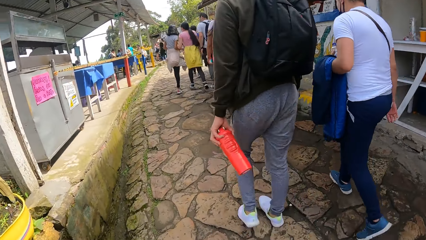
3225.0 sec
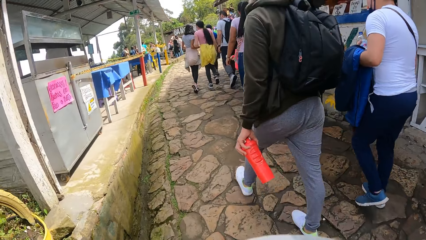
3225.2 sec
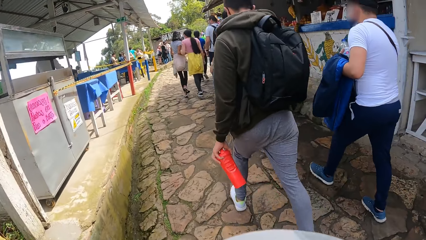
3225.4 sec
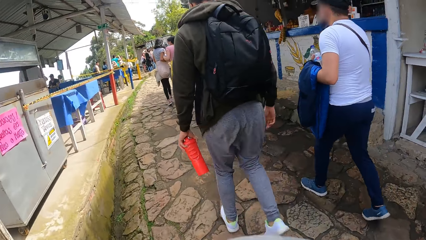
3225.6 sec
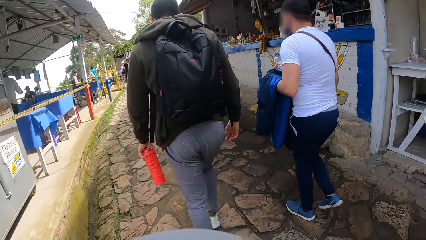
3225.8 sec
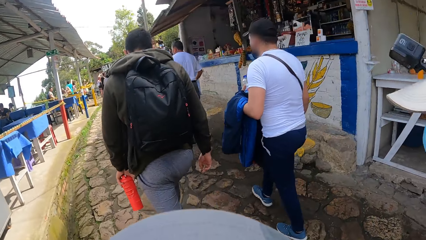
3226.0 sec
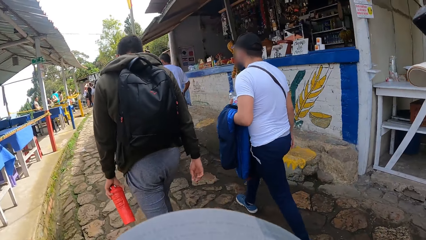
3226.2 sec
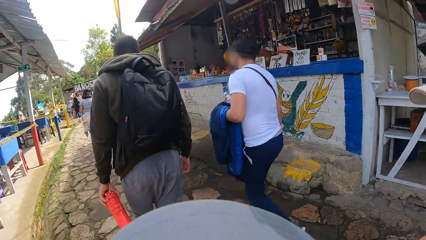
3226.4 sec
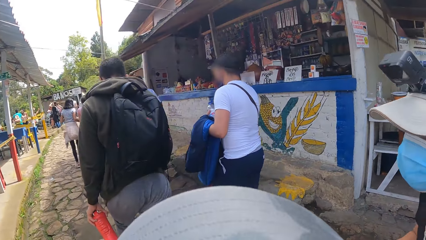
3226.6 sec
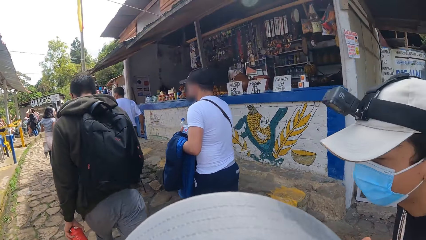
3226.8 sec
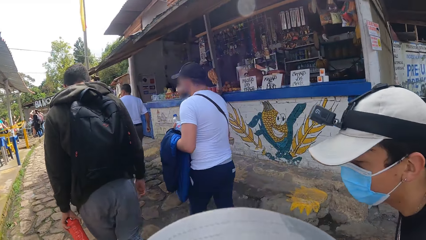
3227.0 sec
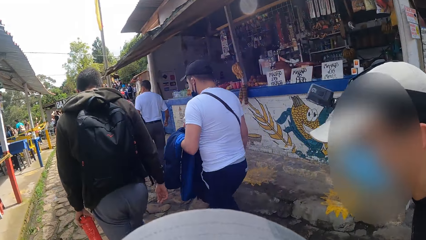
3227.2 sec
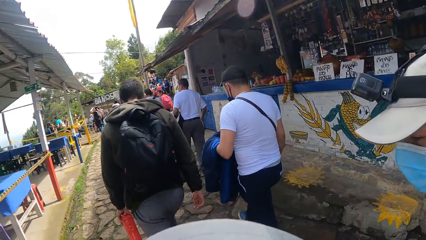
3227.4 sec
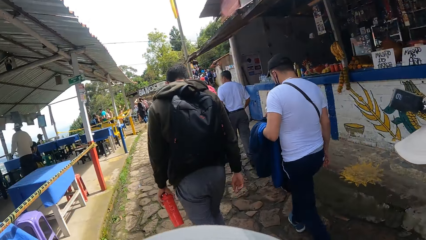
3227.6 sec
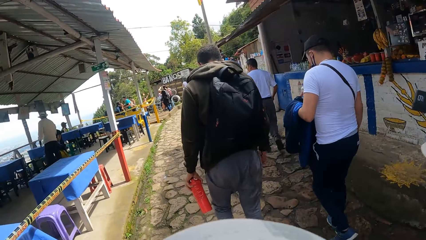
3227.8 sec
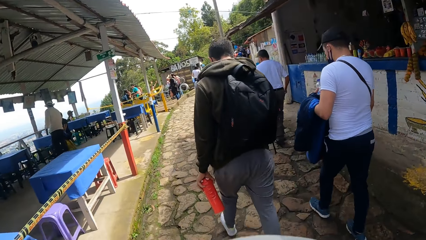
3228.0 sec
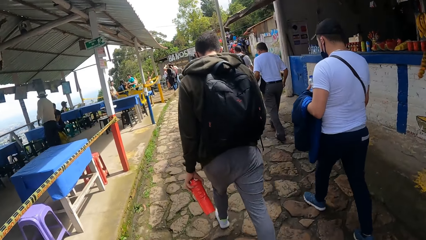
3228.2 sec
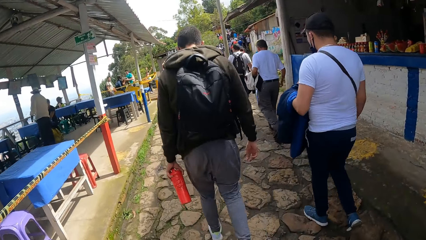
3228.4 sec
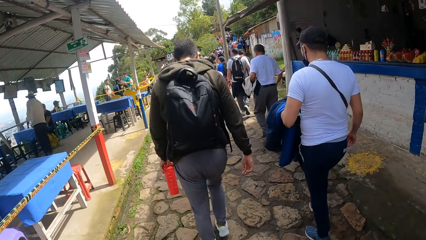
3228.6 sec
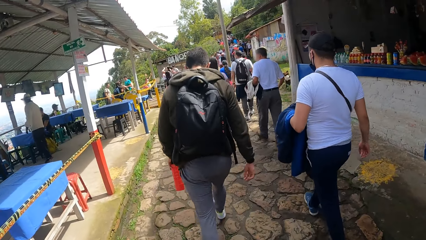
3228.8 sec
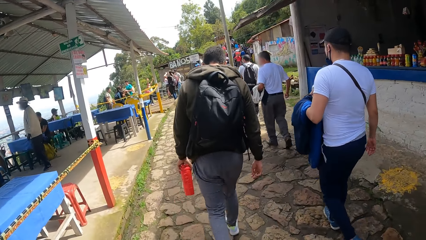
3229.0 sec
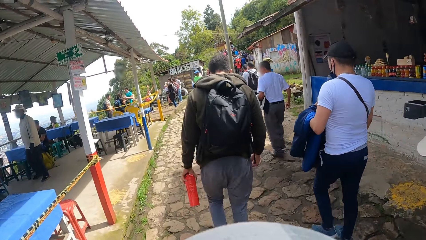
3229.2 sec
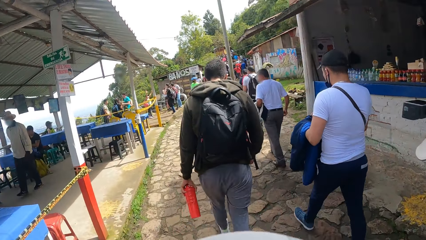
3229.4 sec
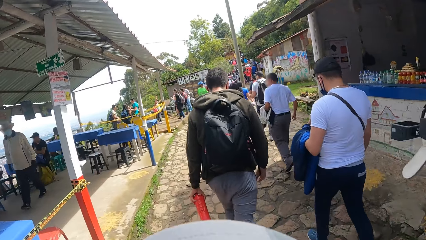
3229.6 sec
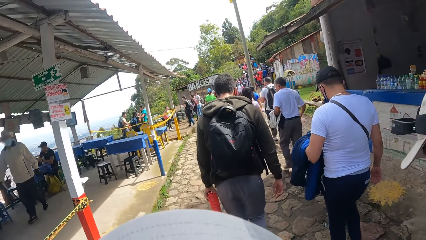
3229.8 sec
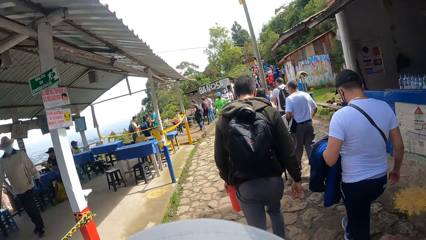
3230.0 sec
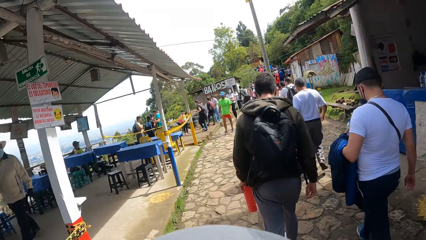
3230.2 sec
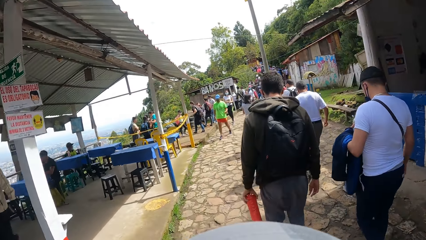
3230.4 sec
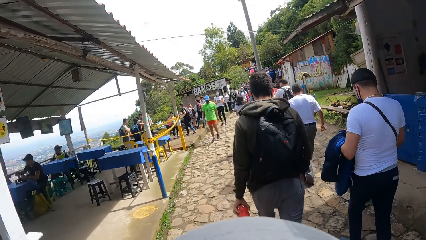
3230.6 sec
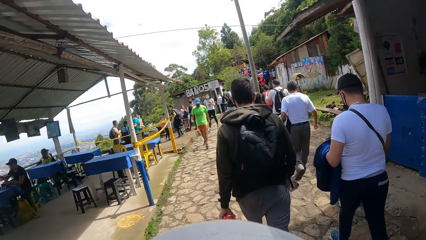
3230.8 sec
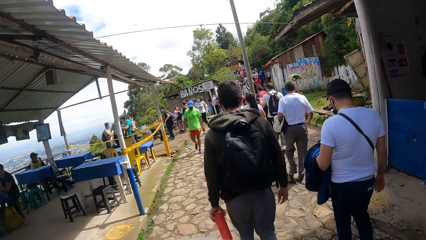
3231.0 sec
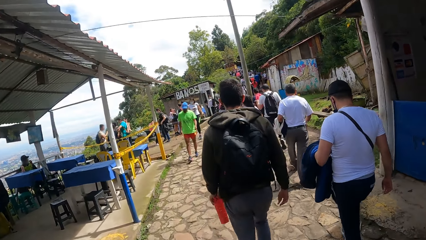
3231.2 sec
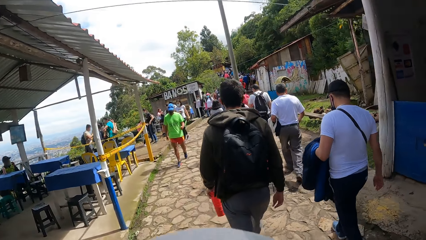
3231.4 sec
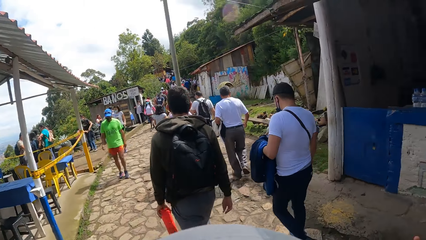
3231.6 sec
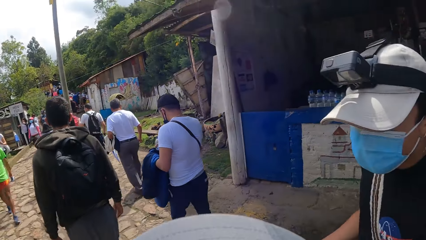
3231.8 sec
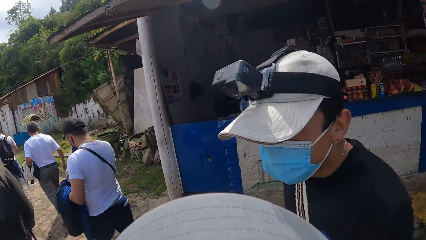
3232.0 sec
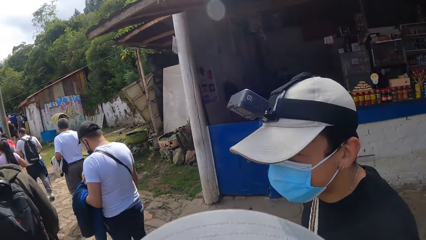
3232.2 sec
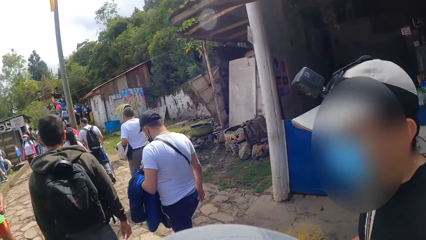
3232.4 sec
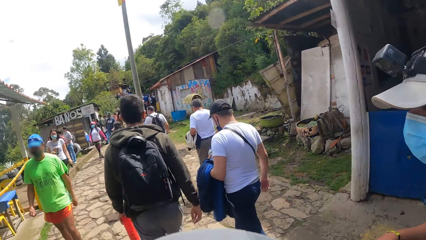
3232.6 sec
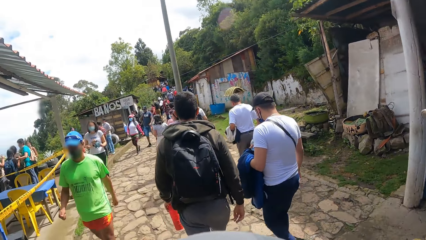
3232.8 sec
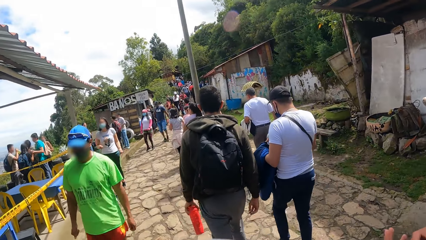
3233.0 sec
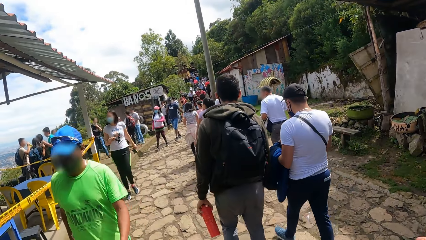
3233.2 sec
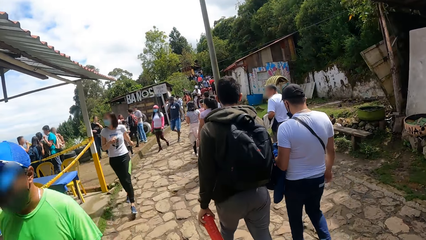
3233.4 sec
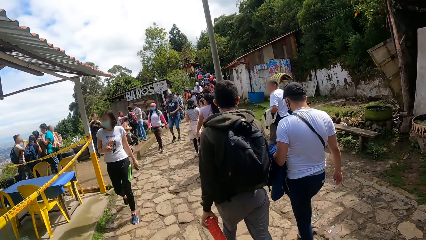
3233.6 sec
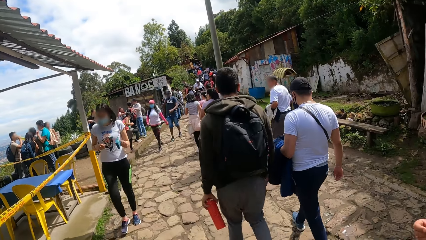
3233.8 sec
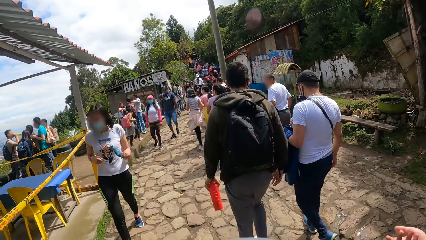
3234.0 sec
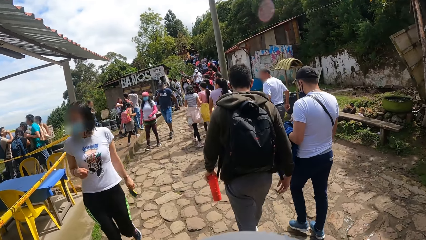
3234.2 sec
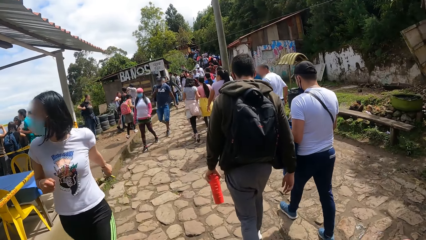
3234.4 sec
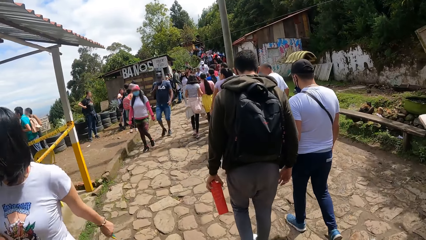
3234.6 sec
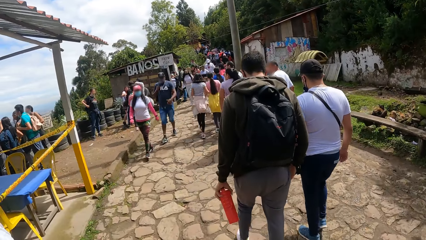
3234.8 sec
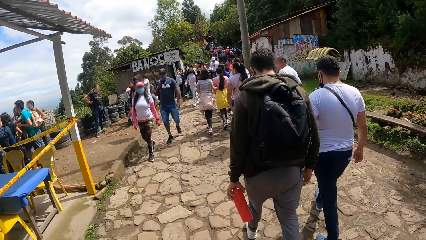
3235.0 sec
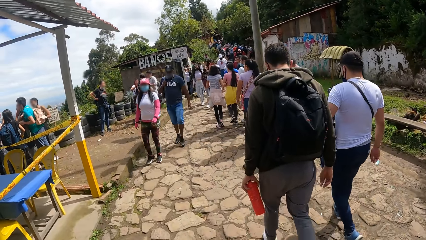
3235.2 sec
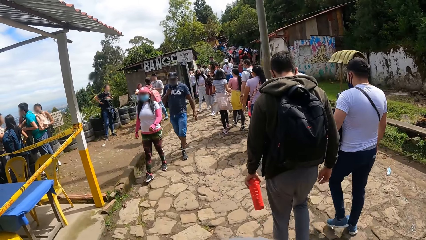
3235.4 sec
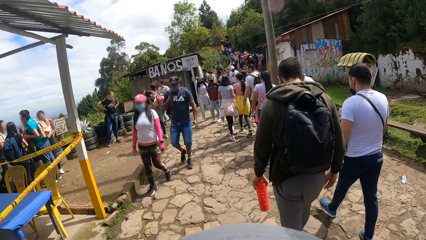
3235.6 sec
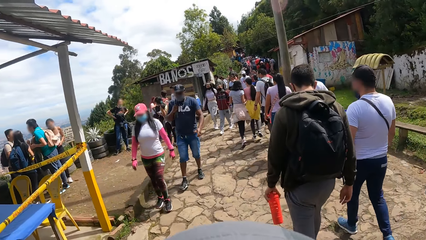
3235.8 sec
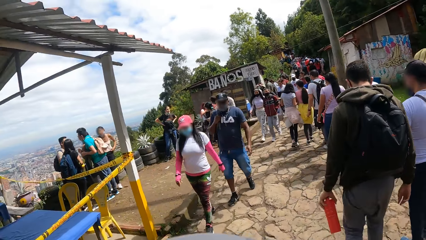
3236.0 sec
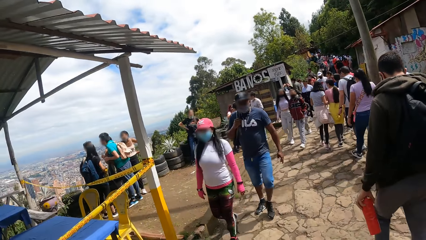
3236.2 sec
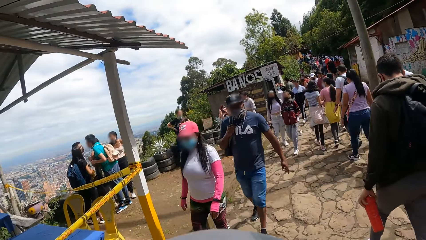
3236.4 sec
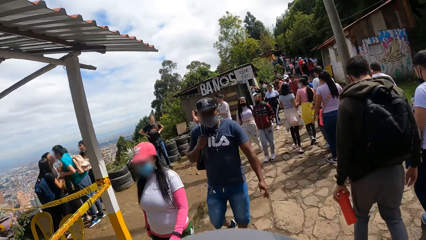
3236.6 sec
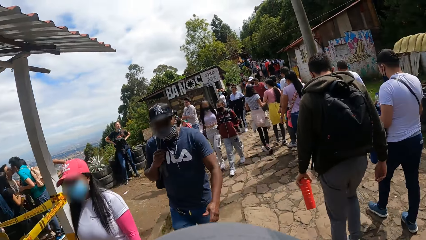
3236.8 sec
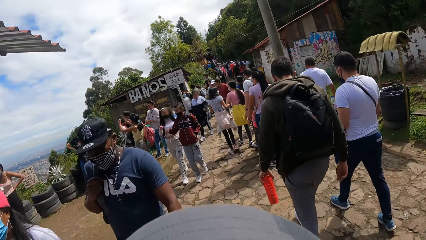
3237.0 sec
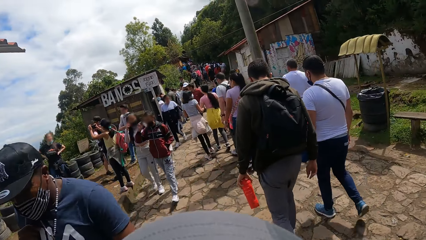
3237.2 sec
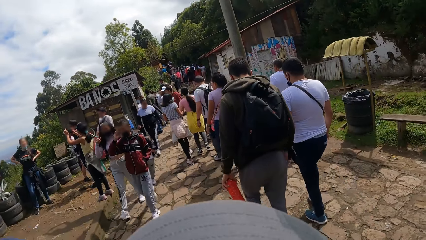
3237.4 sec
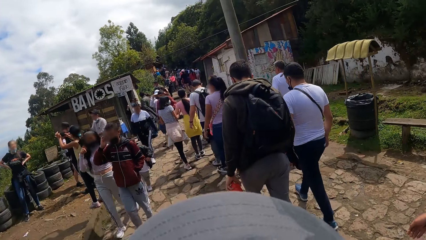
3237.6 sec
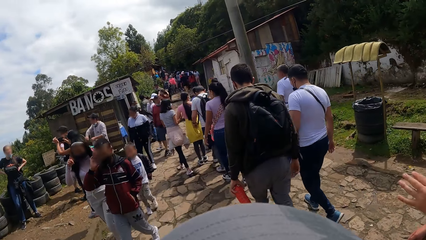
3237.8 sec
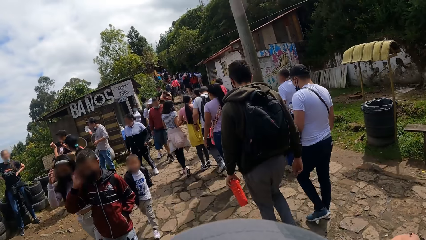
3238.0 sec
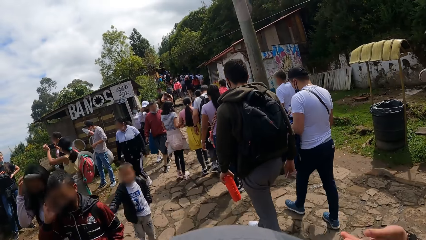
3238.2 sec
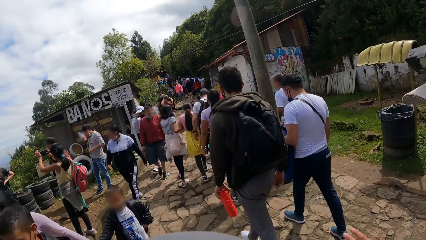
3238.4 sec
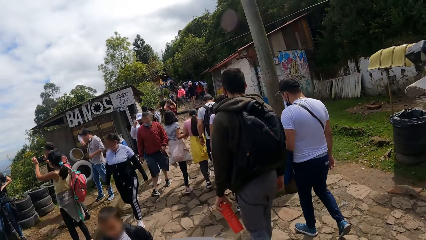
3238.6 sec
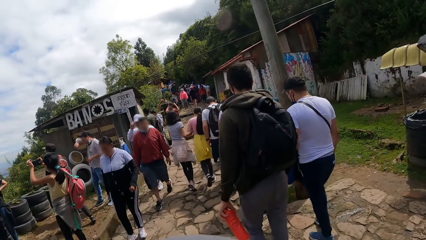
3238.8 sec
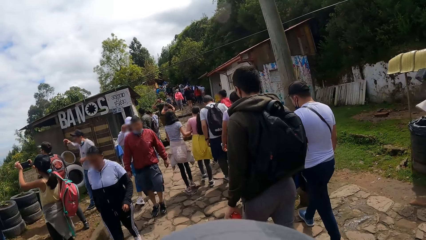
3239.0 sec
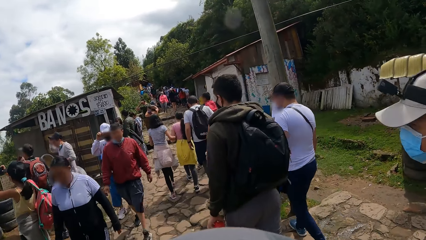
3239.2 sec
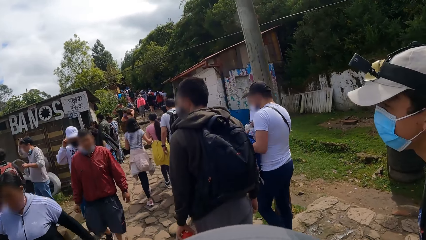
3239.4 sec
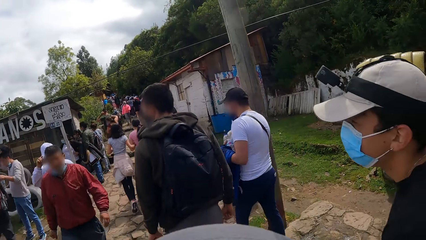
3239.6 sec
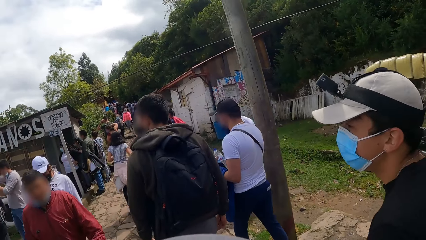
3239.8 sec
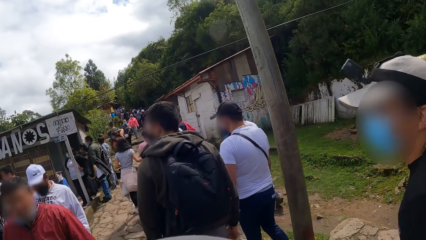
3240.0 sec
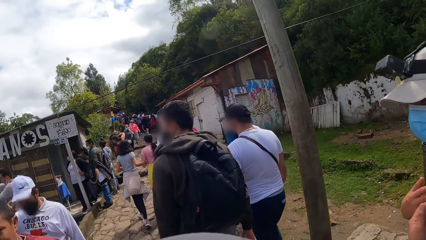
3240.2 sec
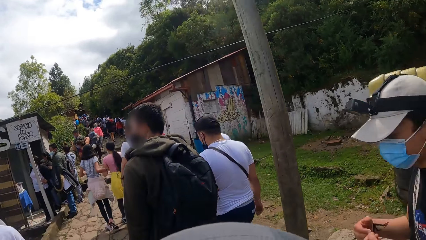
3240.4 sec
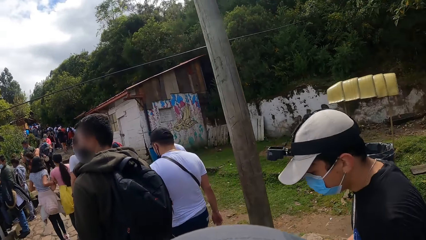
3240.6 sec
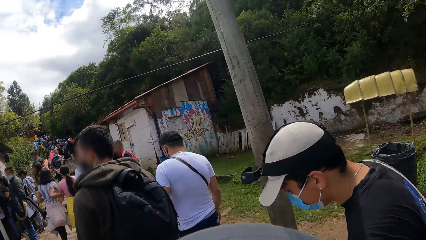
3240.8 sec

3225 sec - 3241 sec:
The camera wearer interacts with the man. They interact with the man repeatedly.
